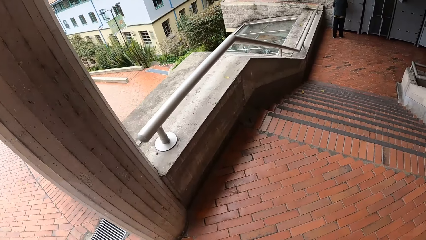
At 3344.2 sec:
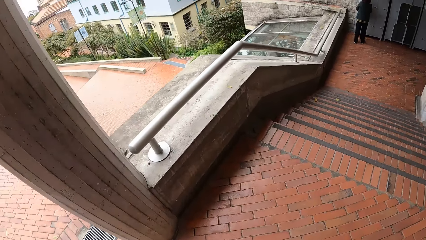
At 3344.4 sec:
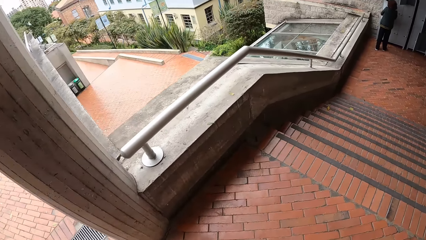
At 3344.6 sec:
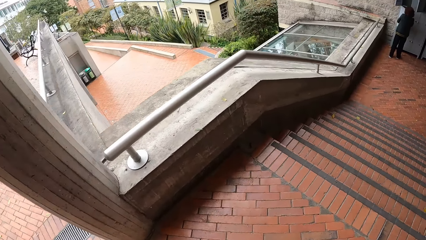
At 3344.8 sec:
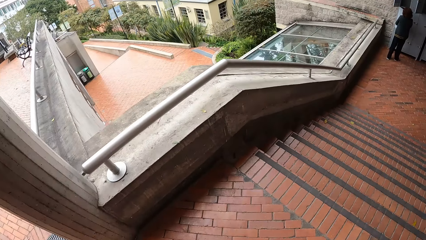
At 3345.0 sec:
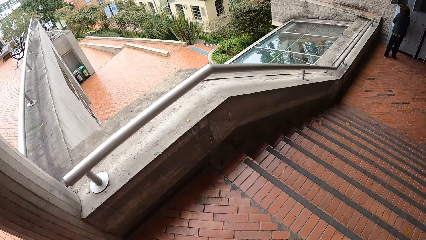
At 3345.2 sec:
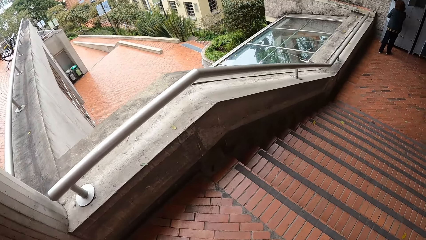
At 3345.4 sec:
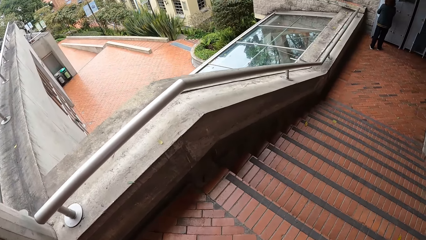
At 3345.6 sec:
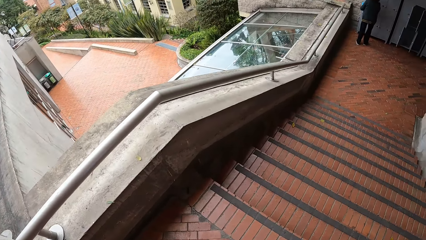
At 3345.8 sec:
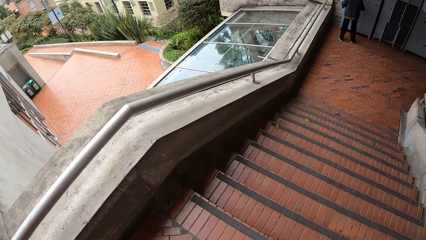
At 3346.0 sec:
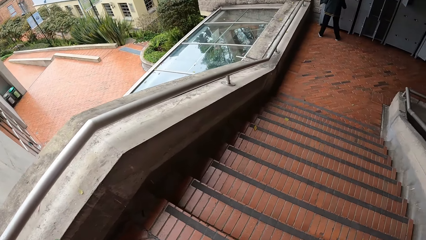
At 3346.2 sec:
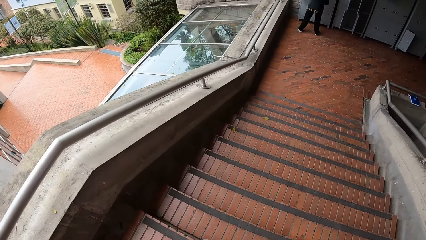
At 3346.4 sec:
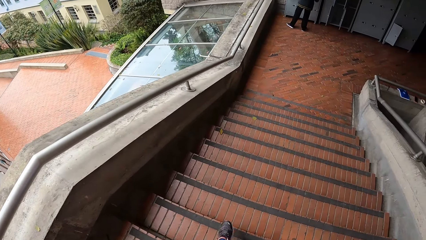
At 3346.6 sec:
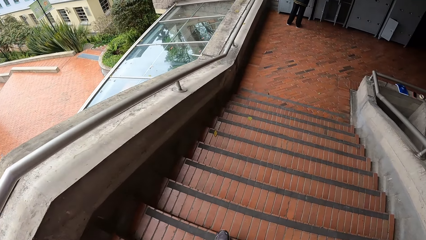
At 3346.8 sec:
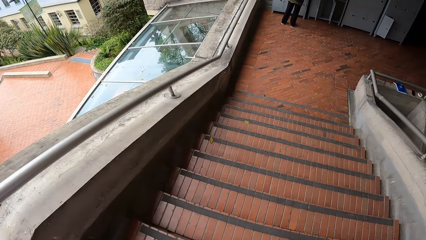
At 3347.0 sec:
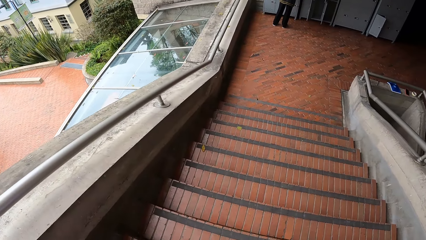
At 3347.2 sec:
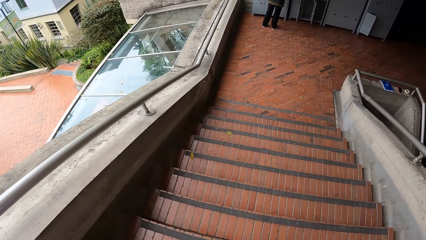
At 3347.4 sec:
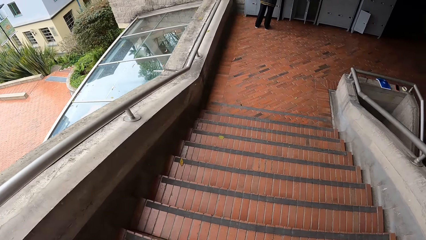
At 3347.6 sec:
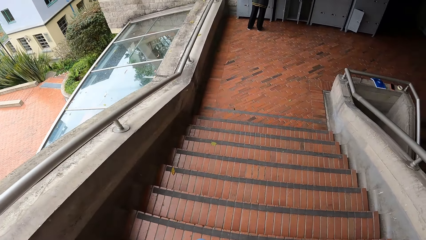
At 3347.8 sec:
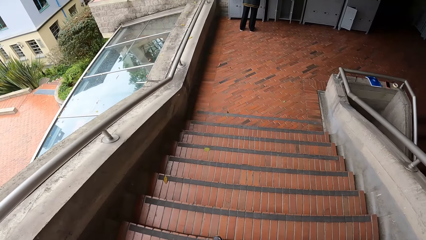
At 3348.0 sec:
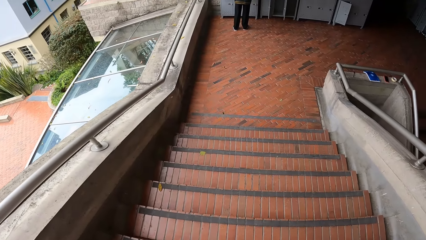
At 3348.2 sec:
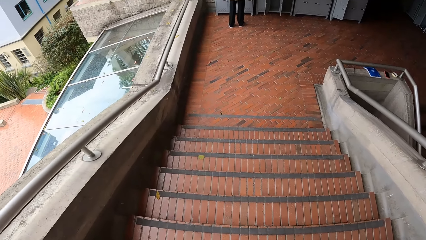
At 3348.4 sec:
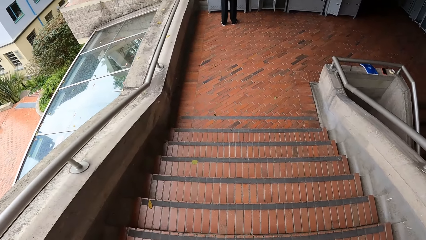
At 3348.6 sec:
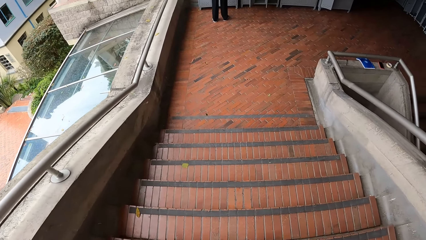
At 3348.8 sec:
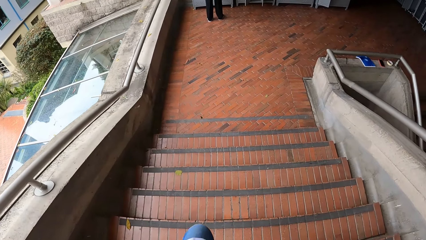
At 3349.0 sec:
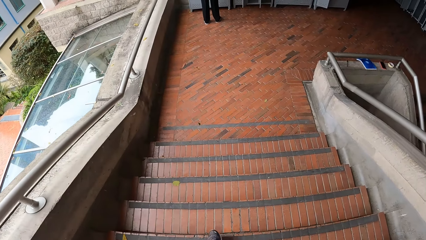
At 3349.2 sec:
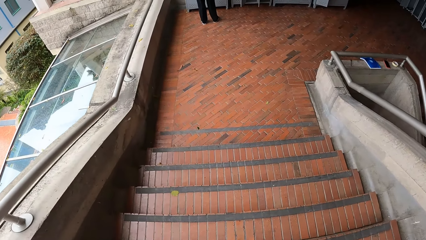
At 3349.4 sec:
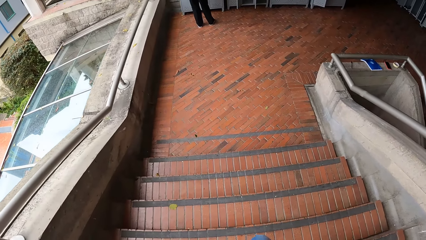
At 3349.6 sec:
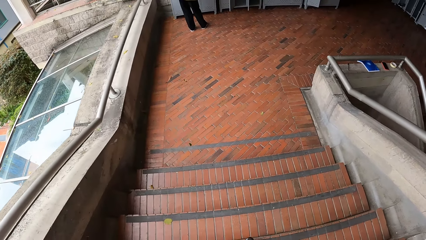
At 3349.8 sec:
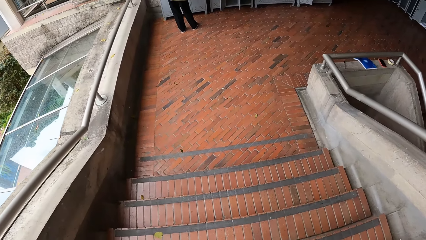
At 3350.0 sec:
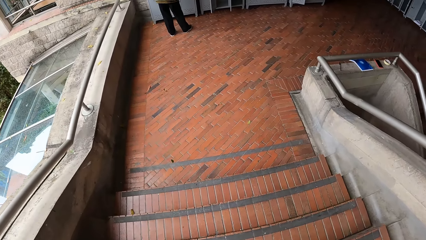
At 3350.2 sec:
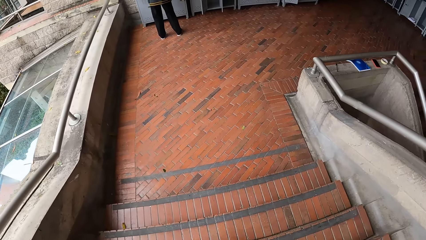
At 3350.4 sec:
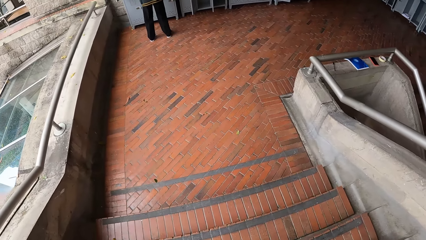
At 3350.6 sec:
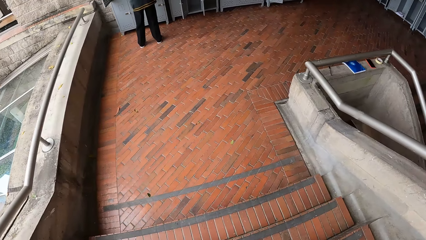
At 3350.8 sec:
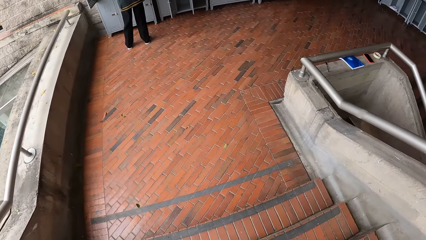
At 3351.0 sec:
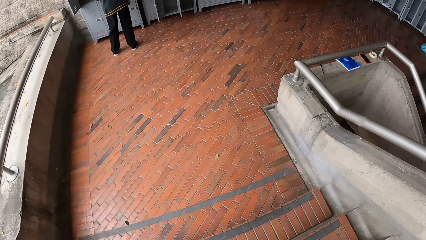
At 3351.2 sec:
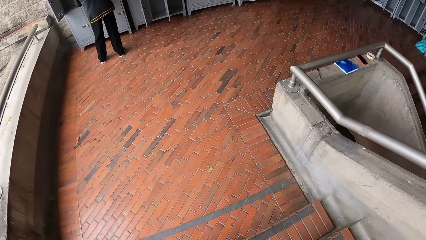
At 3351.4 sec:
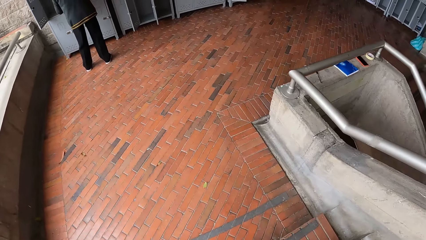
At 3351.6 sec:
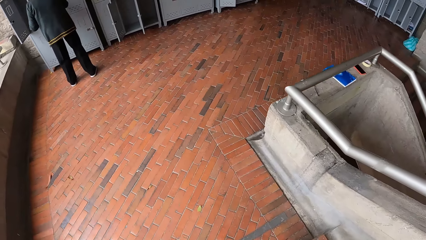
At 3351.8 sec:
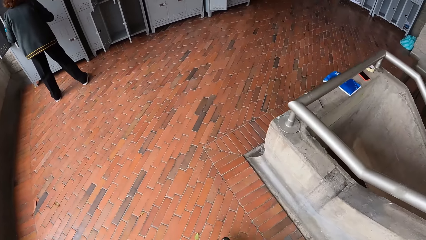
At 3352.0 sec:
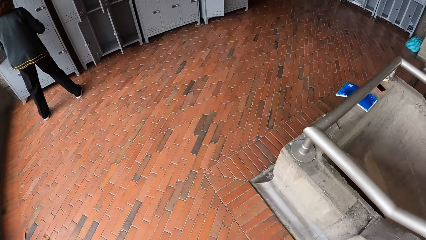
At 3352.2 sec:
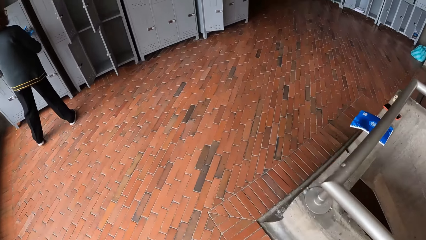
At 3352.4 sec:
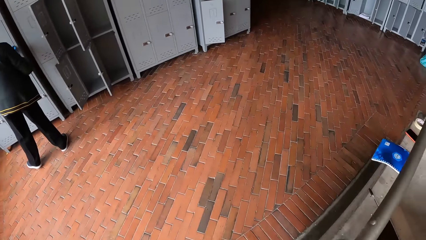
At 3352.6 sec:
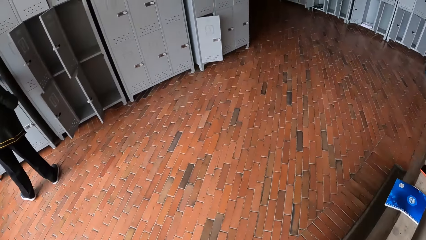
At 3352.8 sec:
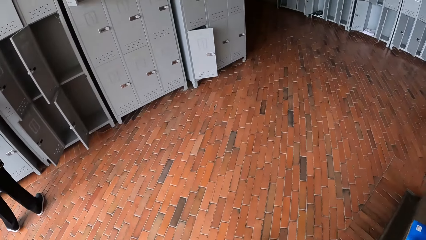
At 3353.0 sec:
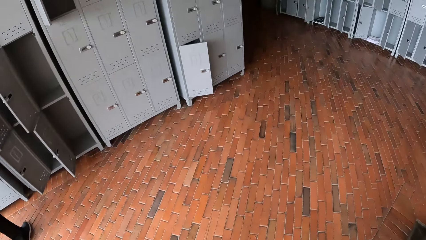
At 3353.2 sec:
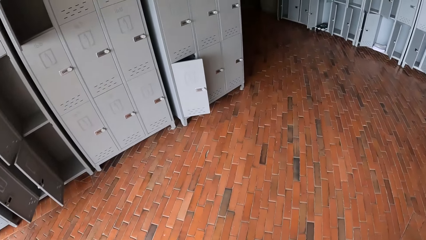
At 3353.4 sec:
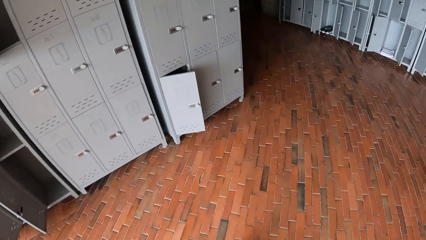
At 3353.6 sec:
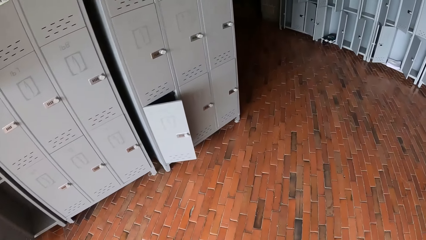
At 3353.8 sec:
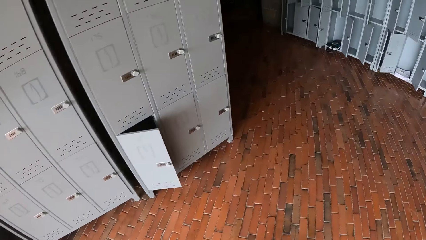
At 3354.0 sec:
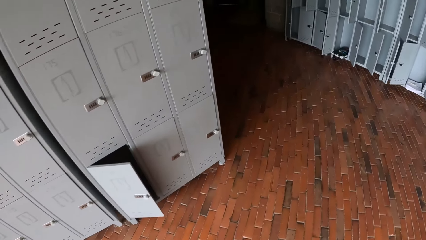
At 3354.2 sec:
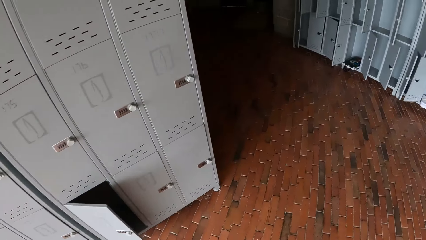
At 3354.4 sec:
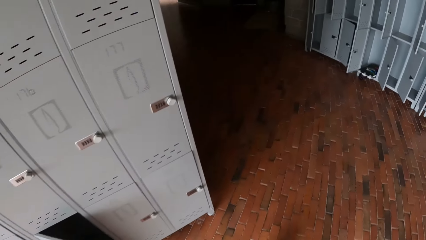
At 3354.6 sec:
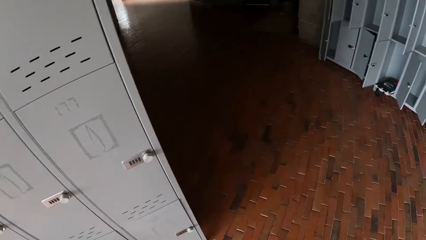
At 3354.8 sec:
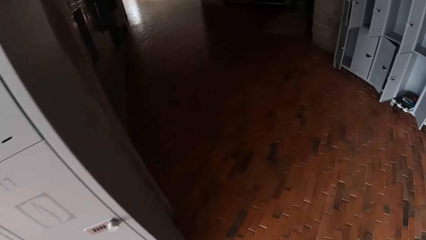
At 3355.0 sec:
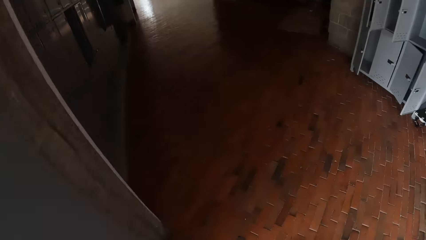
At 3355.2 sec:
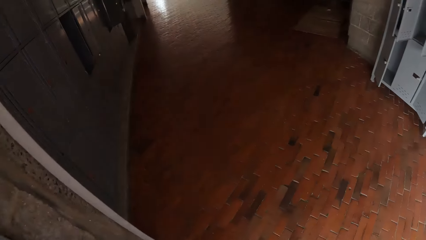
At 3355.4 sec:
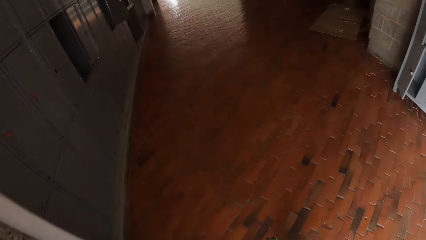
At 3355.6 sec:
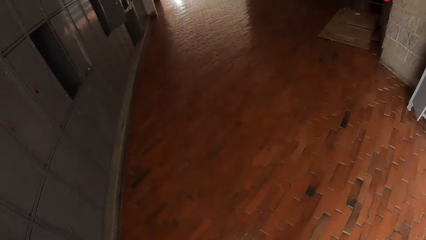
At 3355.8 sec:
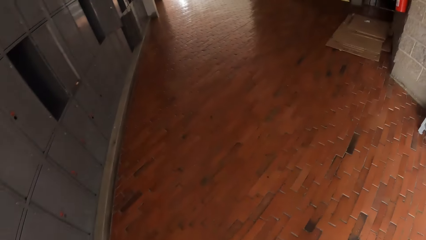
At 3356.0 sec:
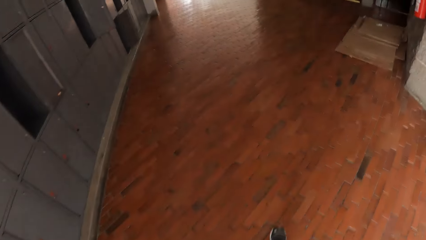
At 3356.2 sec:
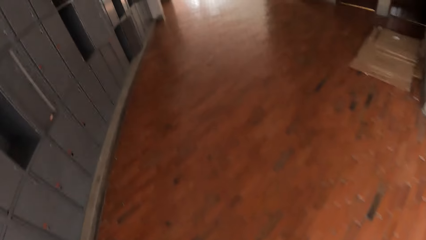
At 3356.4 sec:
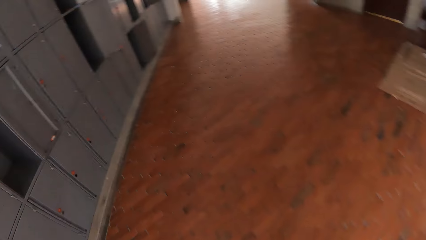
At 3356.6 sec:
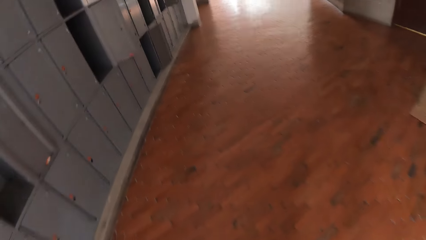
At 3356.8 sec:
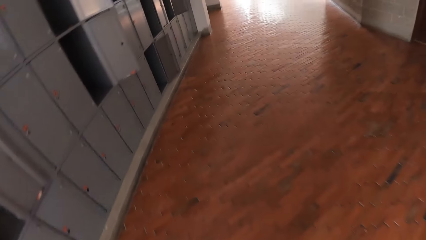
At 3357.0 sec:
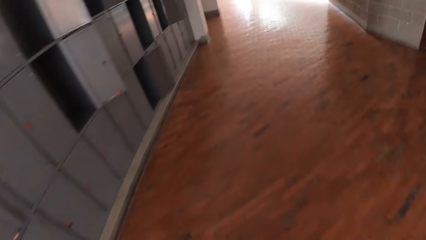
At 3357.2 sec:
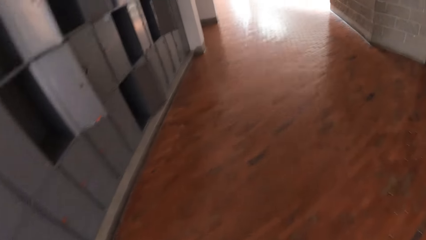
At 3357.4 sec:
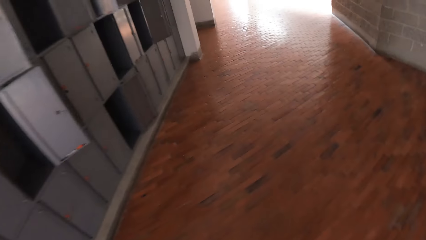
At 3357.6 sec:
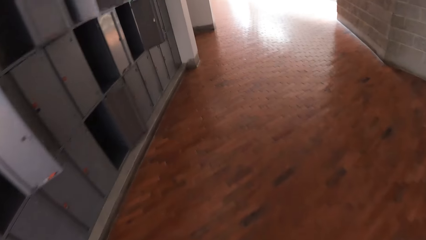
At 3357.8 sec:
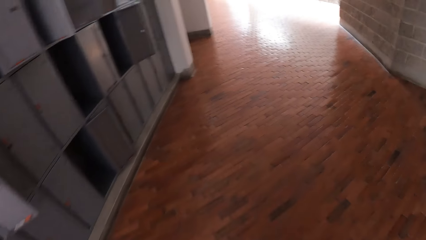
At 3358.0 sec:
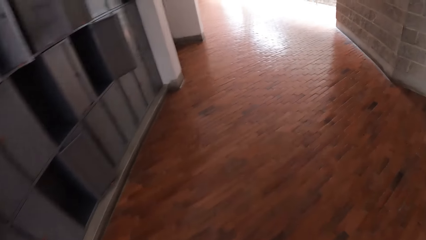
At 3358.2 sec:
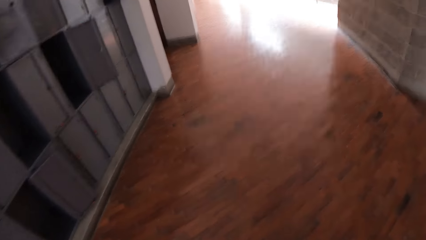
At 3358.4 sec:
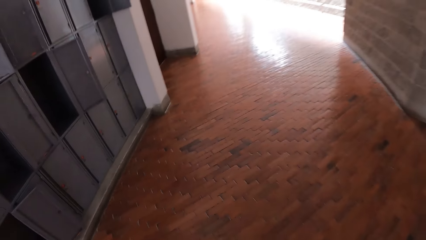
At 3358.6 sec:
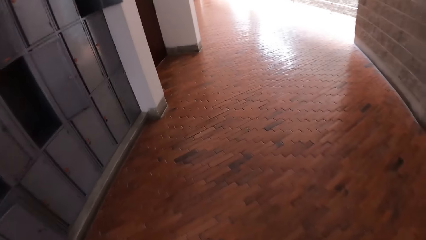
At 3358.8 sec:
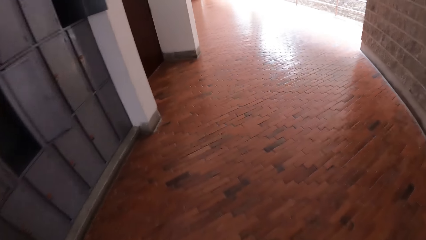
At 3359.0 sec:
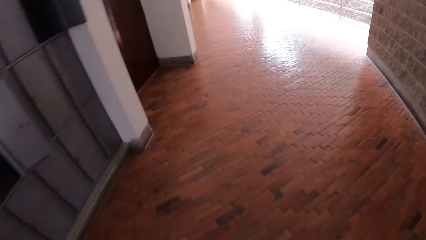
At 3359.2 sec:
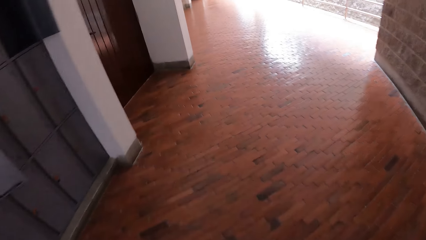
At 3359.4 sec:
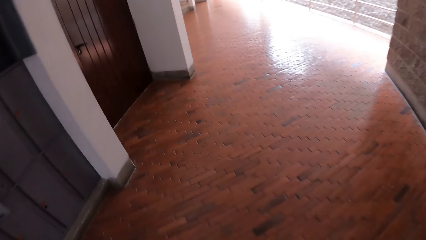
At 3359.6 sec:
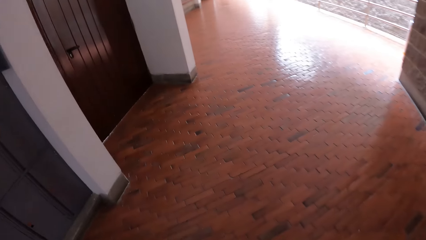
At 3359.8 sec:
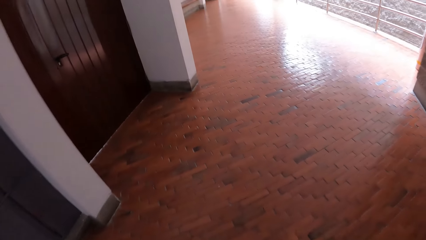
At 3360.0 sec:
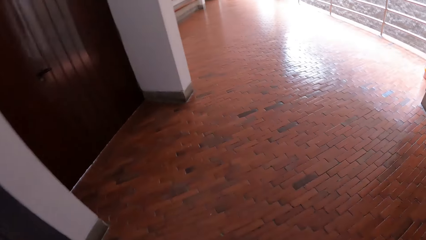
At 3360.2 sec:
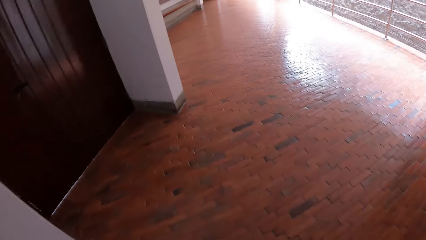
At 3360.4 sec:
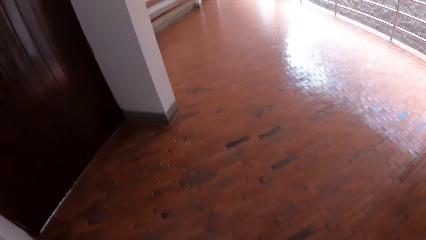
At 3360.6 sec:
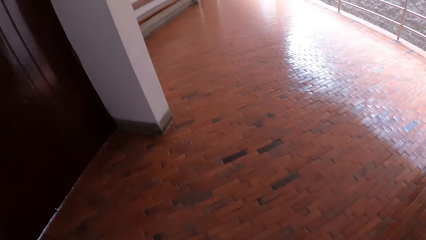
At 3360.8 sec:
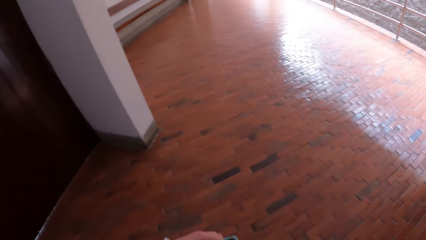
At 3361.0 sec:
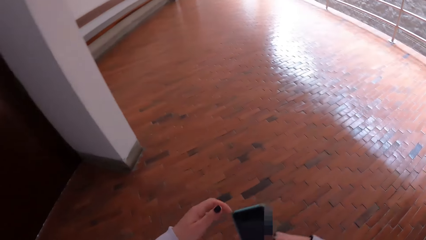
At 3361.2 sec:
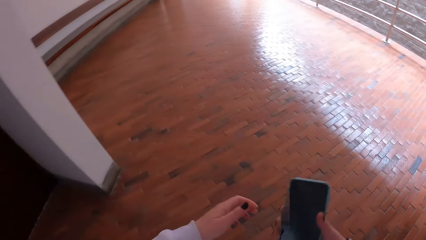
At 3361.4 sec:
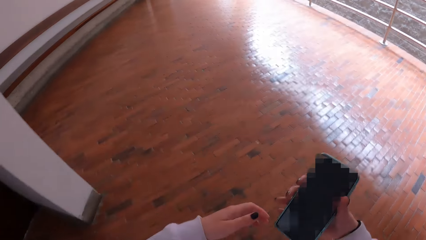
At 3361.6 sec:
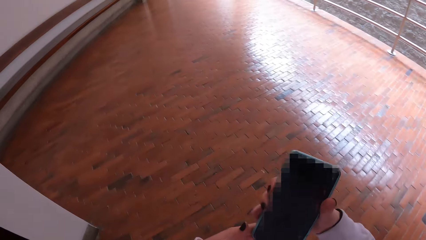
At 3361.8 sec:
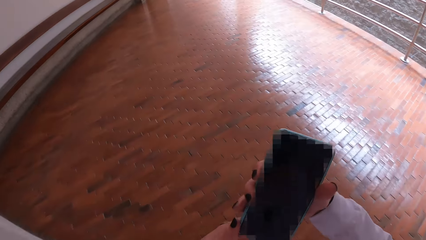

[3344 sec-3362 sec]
The camera wearer steps down a staircase. A woman touches a locker with both hands. The camera wearer walks along a walkway. She picks up the phone from her pocket with her right hand.
